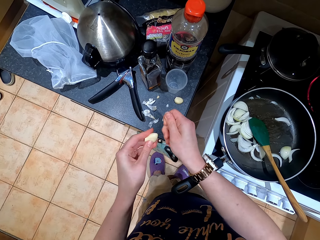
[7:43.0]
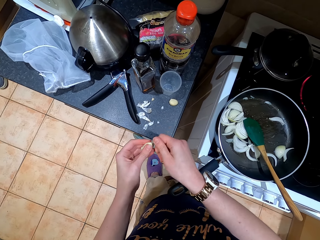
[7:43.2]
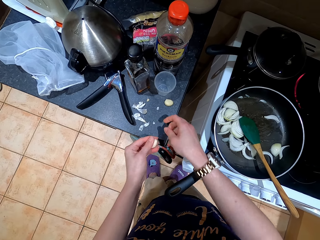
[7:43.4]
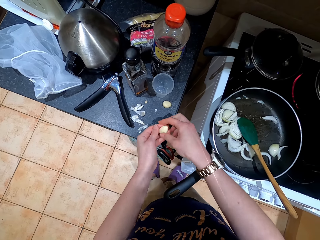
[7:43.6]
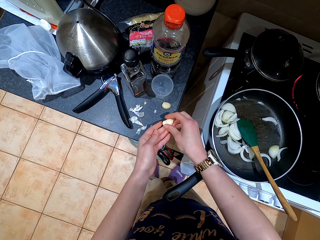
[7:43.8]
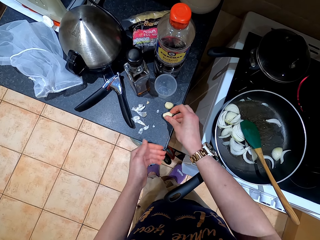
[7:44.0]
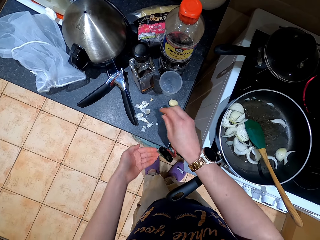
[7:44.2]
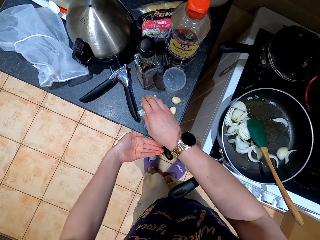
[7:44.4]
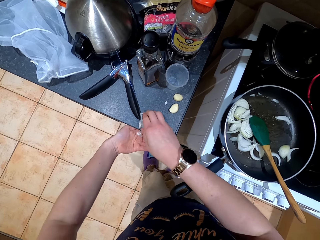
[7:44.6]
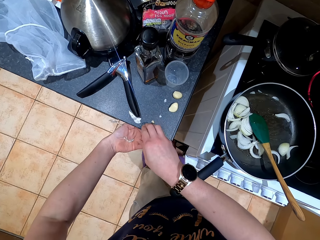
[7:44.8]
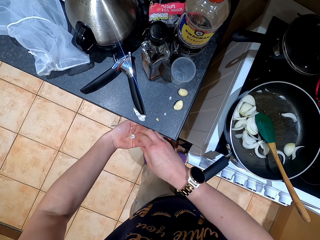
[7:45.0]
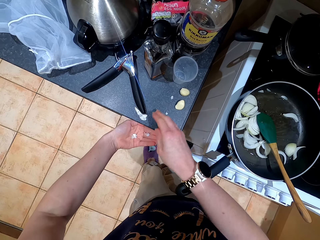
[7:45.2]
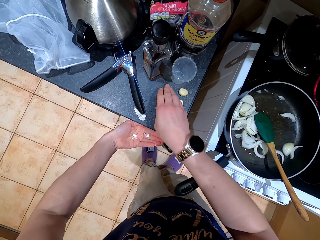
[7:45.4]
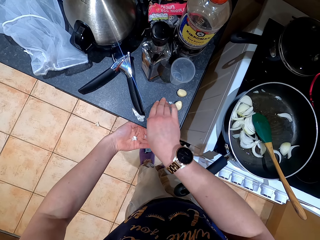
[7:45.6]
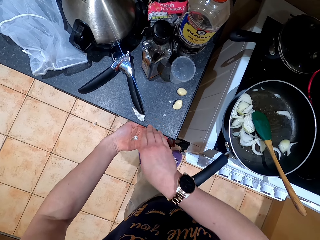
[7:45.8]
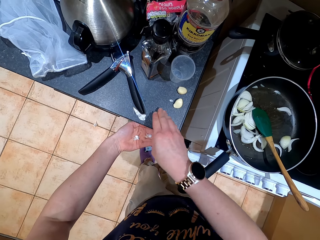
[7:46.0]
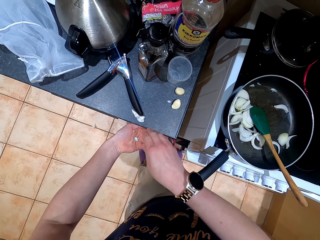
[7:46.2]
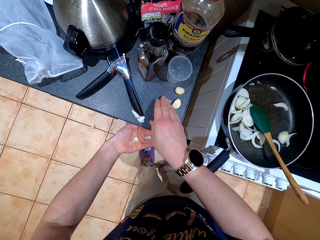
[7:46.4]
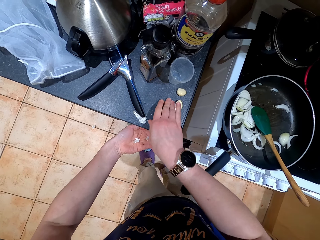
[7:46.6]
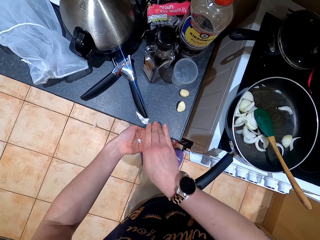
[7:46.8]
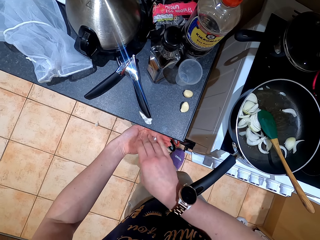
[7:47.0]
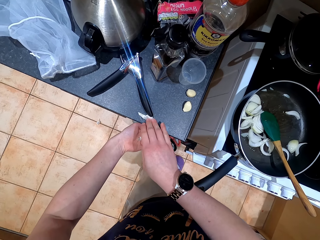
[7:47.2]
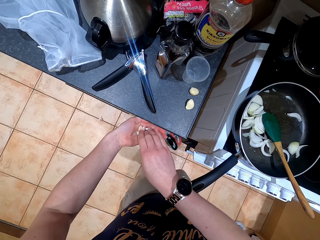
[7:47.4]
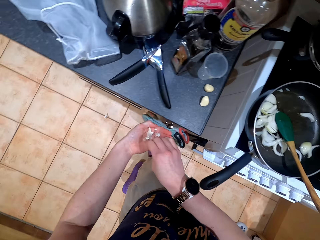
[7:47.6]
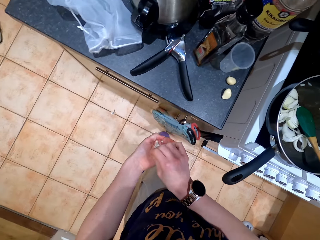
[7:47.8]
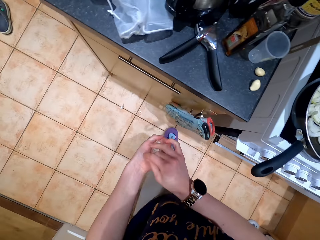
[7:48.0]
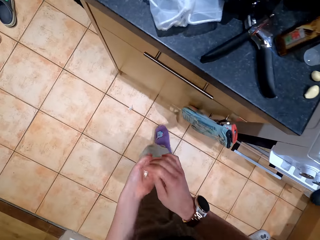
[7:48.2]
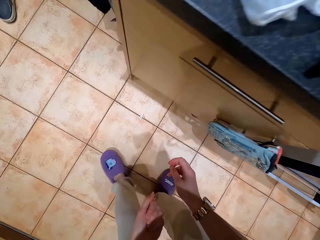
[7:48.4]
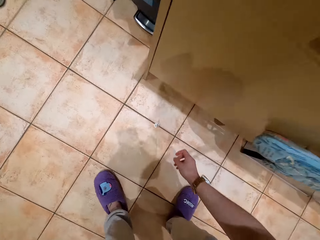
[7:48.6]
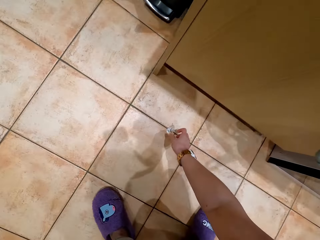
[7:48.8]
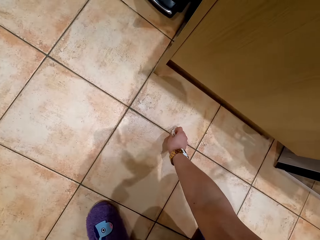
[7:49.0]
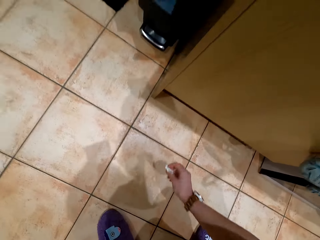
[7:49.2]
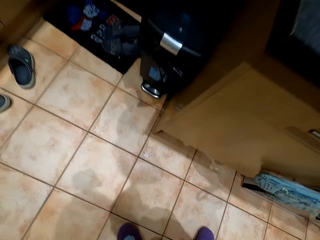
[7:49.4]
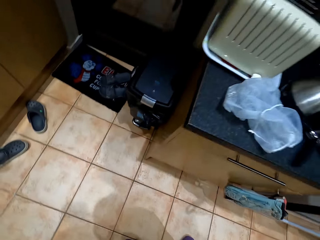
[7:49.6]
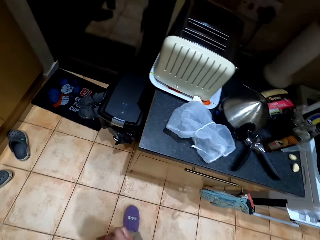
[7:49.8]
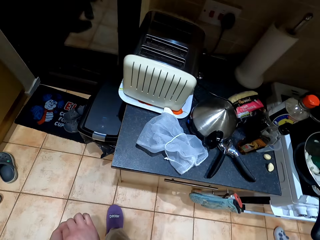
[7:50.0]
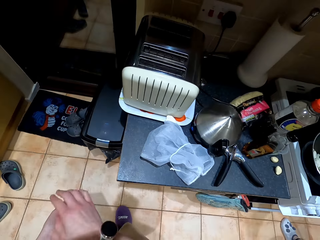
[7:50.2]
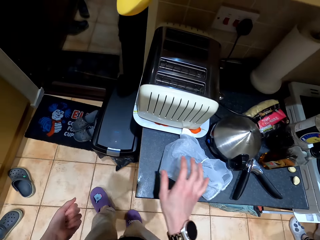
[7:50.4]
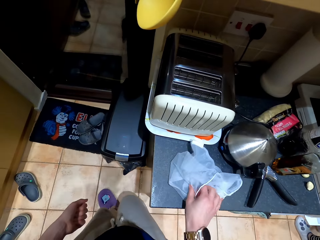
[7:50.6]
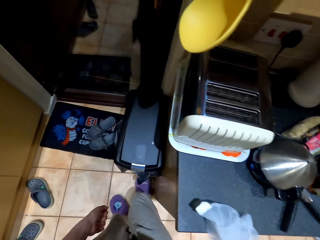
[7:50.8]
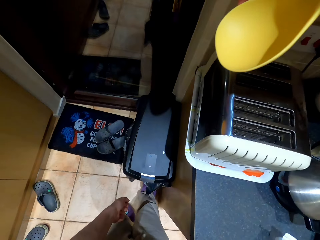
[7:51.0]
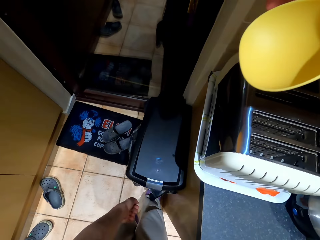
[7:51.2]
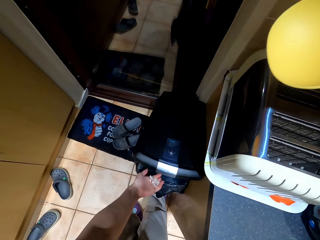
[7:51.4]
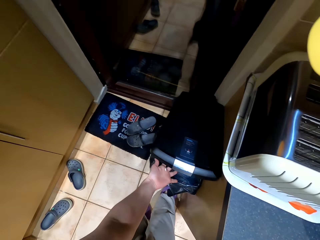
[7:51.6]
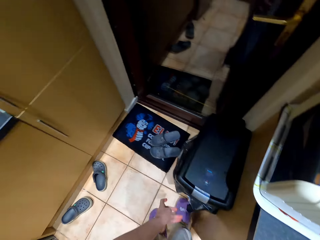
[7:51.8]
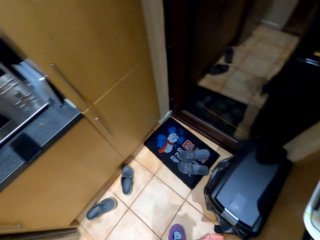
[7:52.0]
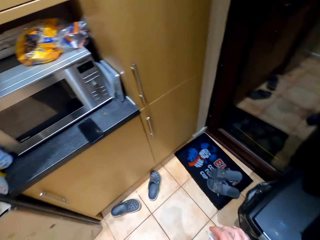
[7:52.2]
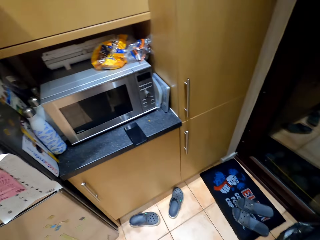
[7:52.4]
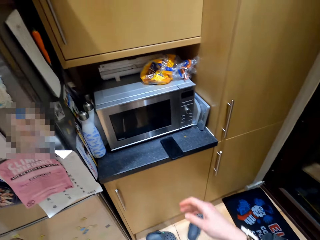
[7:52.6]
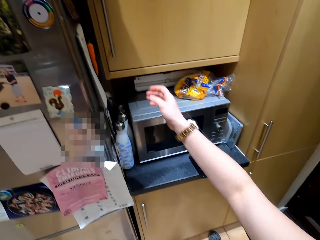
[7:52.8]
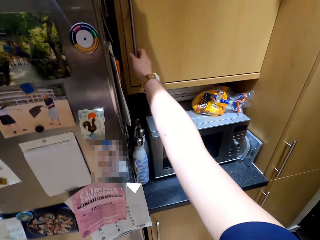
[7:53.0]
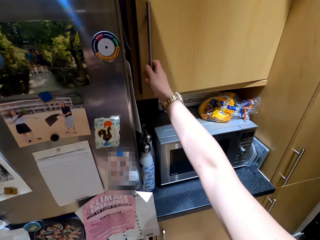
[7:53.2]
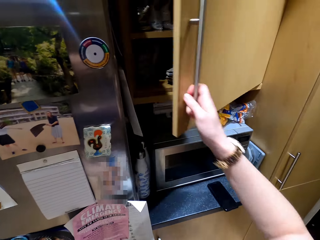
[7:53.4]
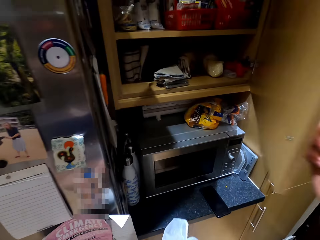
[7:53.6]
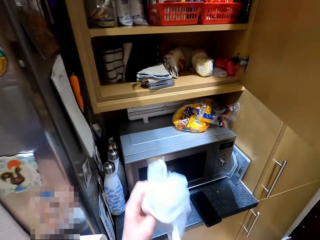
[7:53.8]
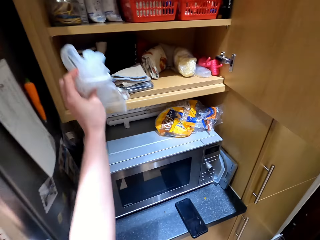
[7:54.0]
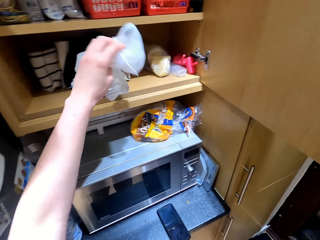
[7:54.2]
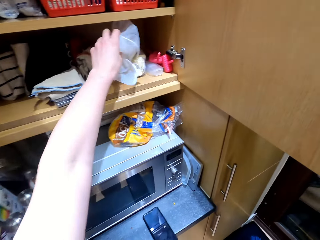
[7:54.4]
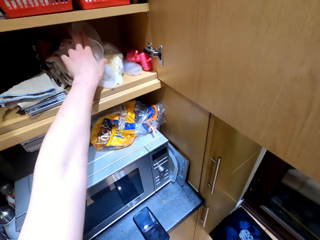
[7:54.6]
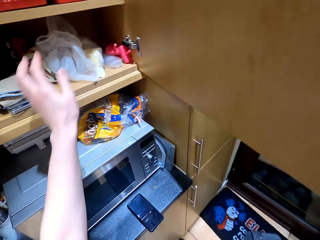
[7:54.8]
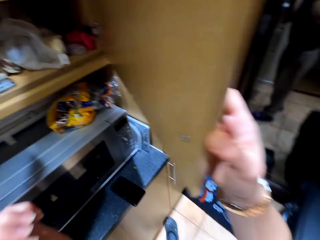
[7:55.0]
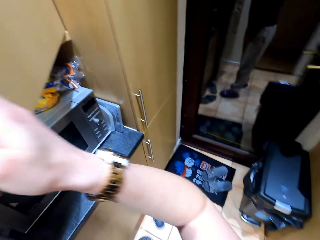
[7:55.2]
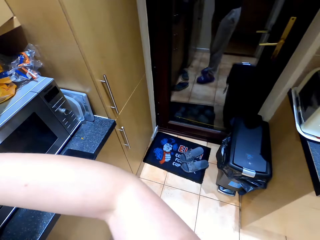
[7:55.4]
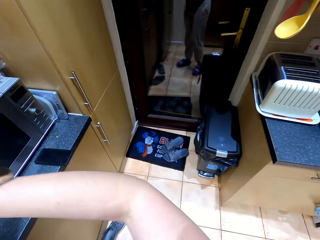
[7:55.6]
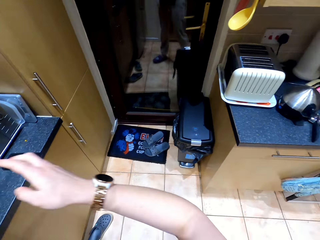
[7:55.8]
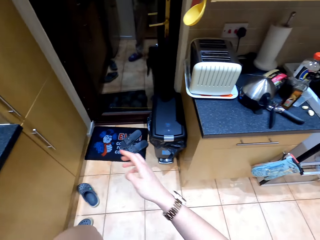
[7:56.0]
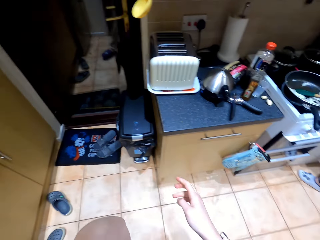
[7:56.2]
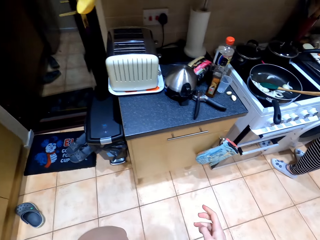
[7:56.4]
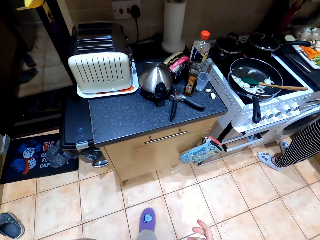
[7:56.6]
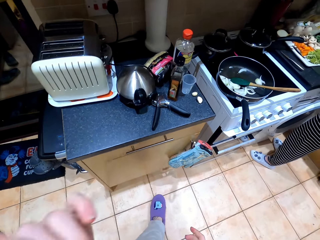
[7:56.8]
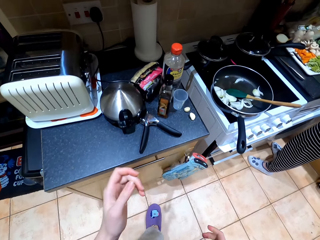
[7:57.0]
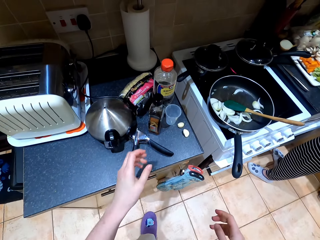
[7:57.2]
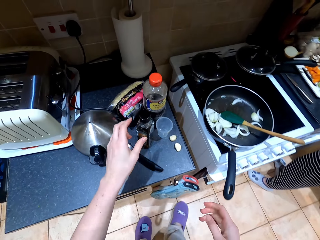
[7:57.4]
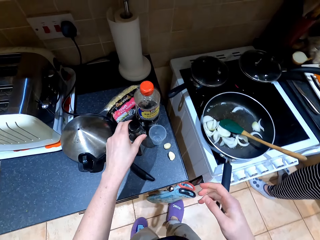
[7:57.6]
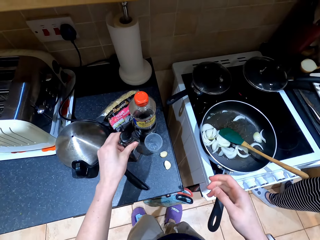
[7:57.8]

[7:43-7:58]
The camera wearer places garlic on the cabinet. They put the garlic on the left hand. They drop garlic skins on the hand. They pick the garlic skin from the floor. They pick a plastic bag from the surface. They step on the bin and drop the garlic skins in the bin. They open the cupboard, put the plastic bag or cloth in the cupboard and close the cupboard with the hand. They walk around the kitchen.

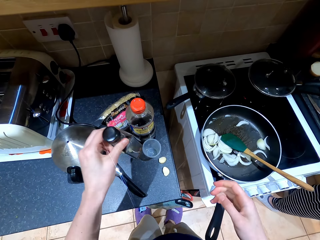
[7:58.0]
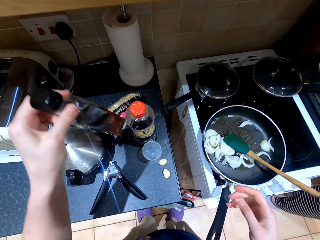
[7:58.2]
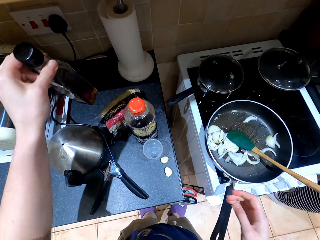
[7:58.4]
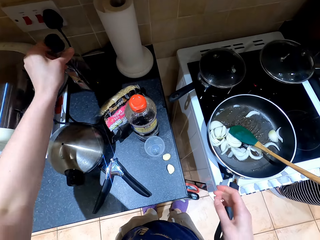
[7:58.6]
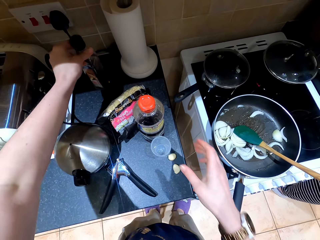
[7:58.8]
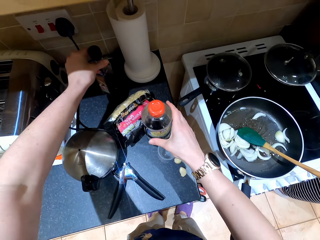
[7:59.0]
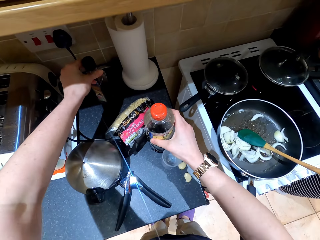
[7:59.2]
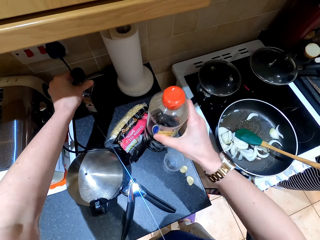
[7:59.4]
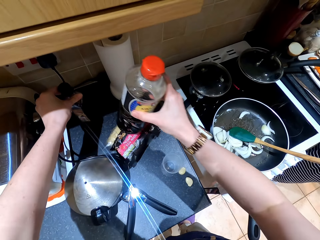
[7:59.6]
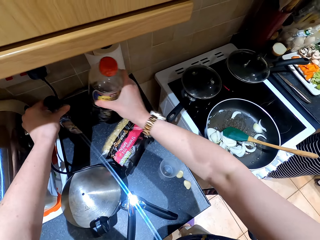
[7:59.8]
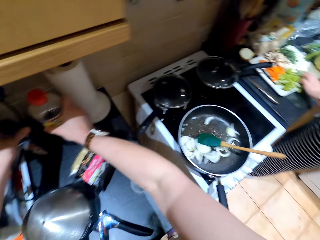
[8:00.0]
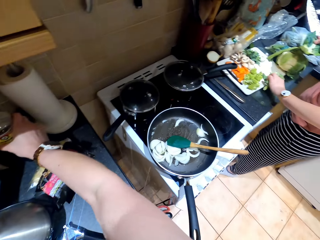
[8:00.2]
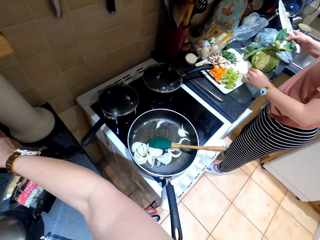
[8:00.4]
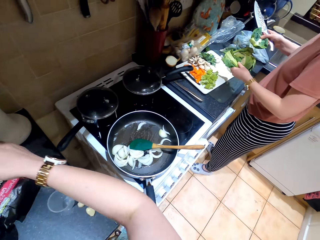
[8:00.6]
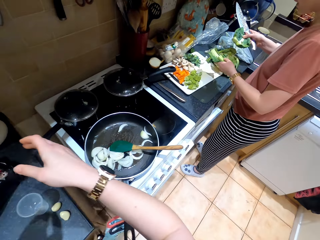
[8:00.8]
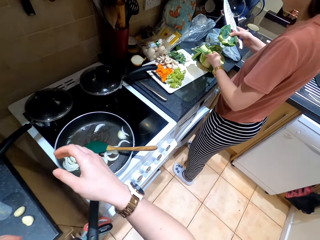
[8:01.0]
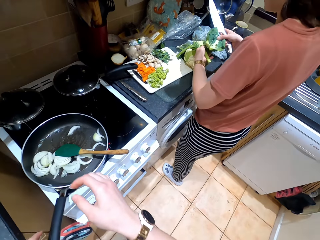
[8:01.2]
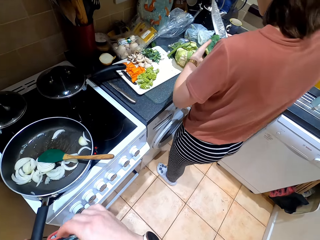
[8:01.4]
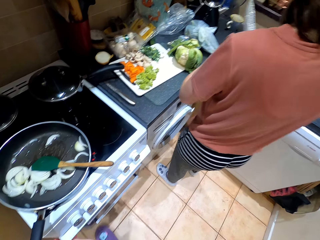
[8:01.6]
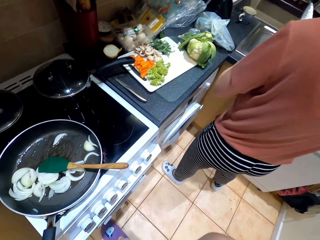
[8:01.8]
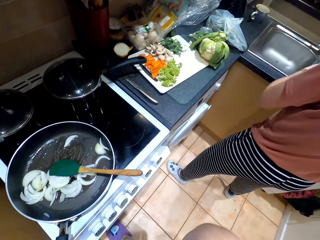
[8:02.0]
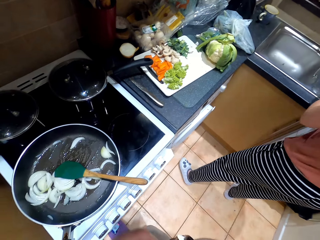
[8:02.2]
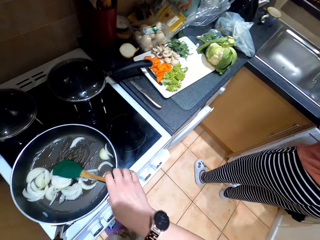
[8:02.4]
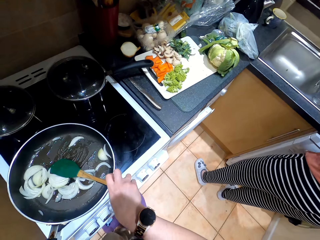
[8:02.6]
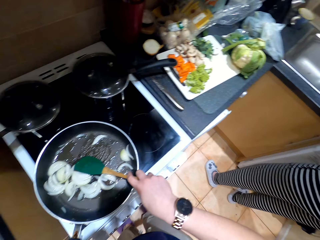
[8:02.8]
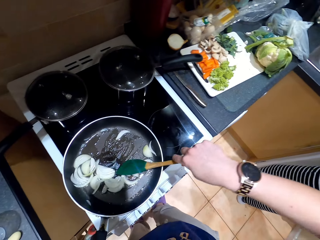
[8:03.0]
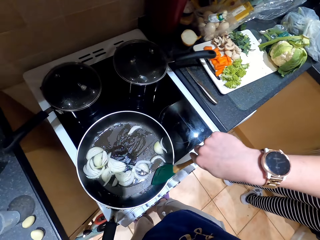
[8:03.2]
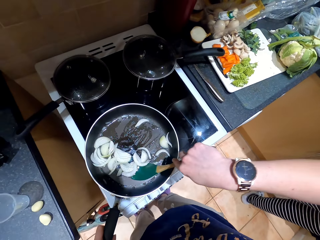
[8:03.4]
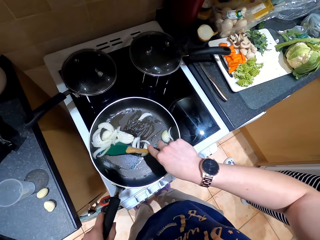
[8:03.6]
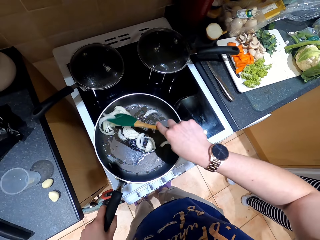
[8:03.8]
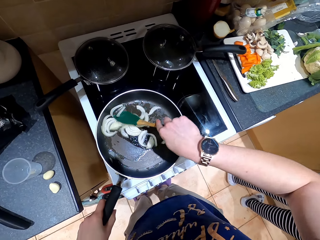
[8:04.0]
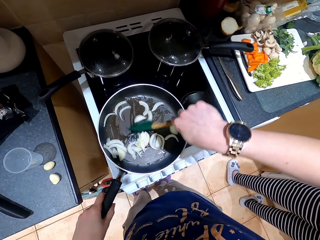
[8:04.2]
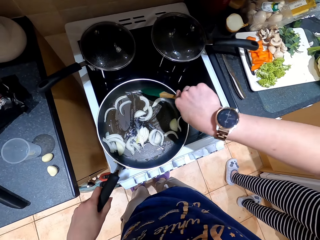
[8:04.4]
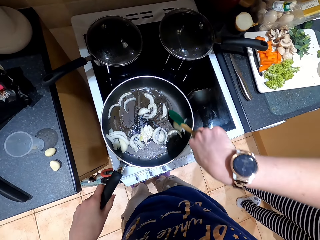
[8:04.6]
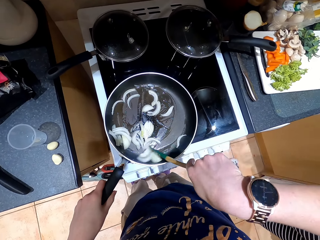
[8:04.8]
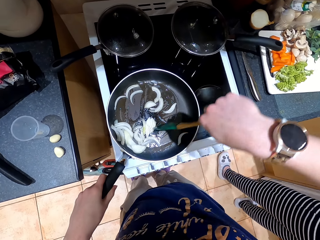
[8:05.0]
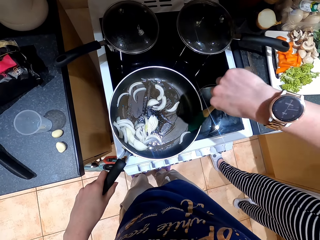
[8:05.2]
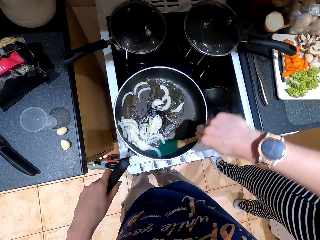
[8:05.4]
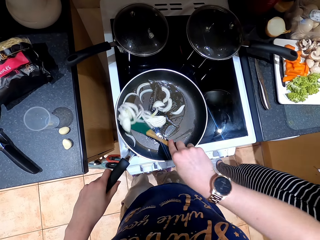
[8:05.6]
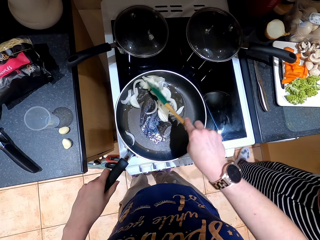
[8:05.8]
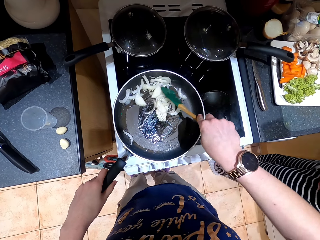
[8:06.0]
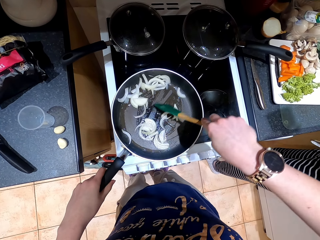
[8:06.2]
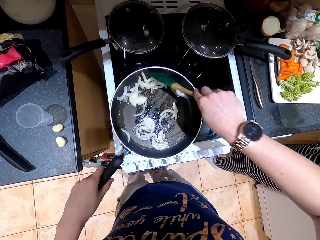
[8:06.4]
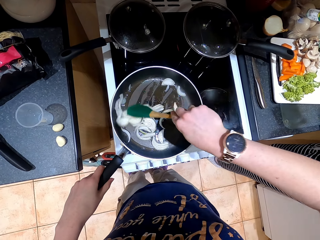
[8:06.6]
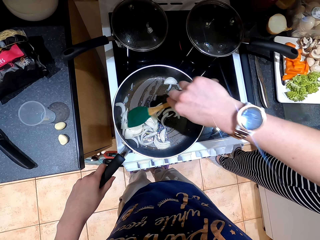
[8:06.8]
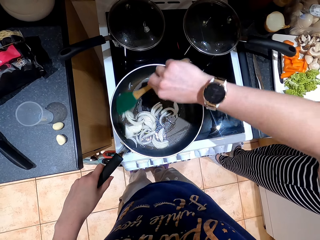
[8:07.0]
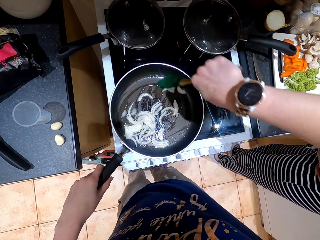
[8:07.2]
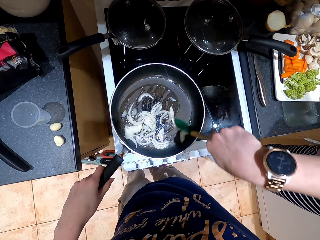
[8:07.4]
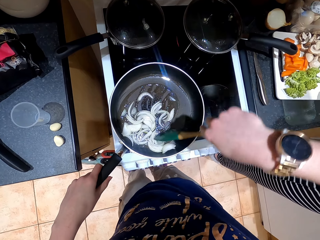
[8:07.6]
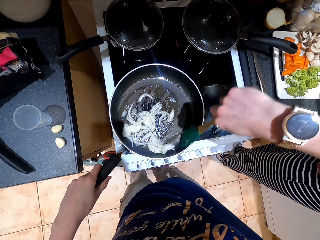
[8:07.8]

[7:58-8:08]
The camera wearer picks a bottle from the cabinet. A person converses with the female camera wearer. The camera wearer puts the bottle on the surface. They pick something from the cabinet and place an object on the cabinet. They hold cabbage leaves. The person holds vegetable leaves. The camera wearer stirs the pan with a cooking stick. They fry onions on the pan. The person chops the cabbage with a knife.
